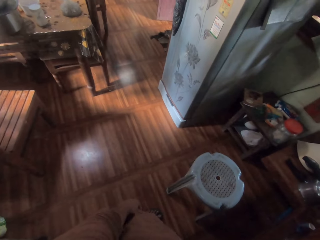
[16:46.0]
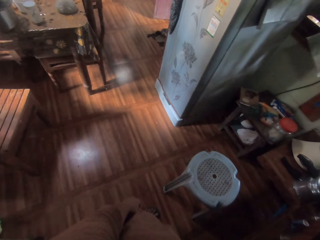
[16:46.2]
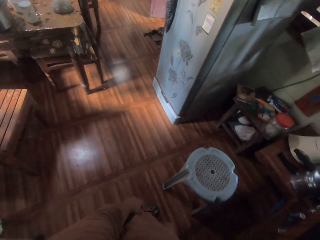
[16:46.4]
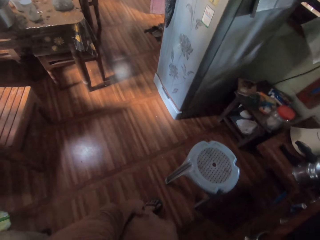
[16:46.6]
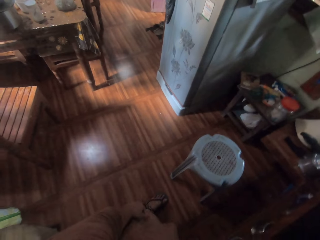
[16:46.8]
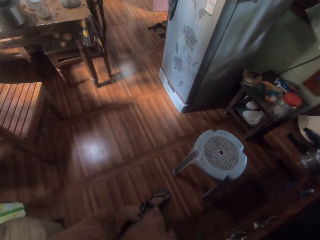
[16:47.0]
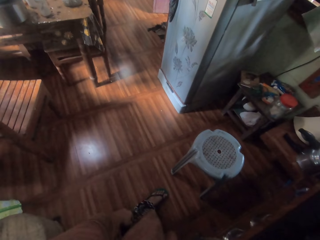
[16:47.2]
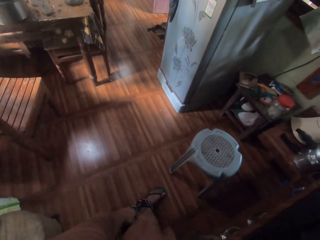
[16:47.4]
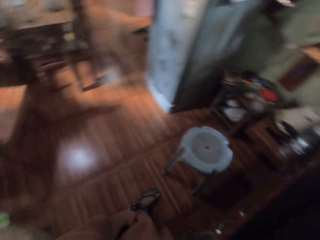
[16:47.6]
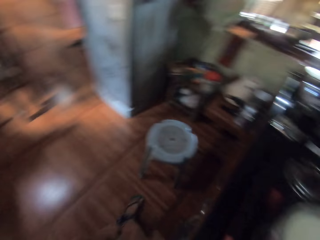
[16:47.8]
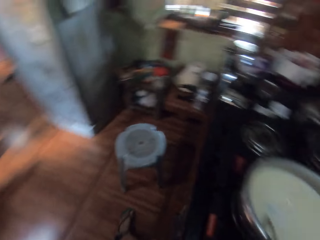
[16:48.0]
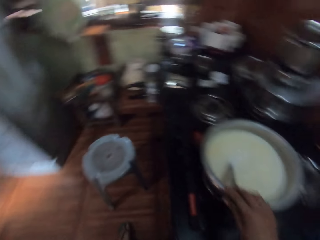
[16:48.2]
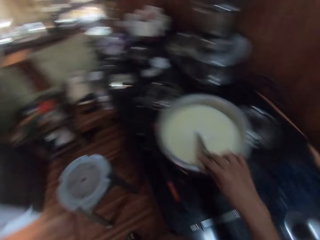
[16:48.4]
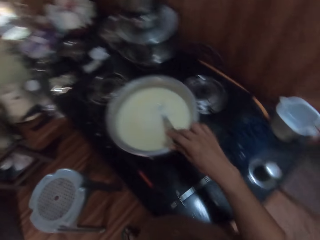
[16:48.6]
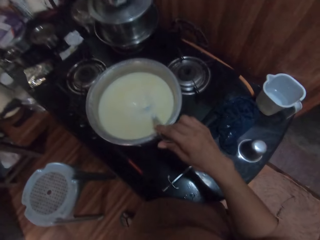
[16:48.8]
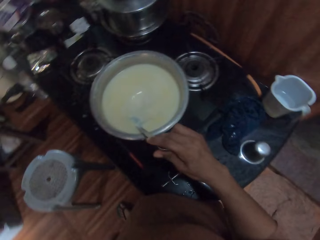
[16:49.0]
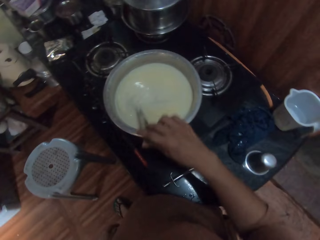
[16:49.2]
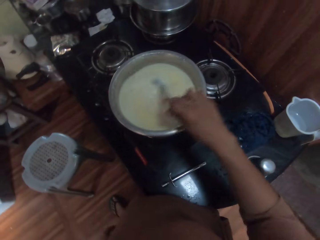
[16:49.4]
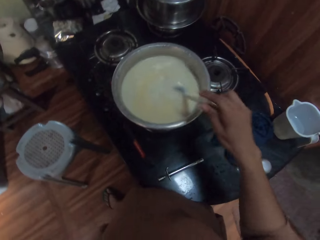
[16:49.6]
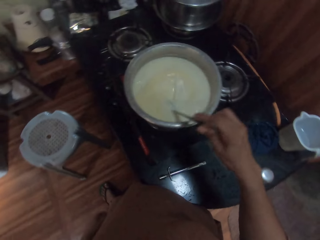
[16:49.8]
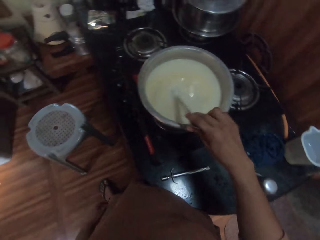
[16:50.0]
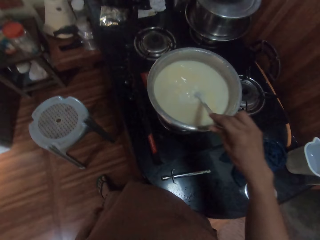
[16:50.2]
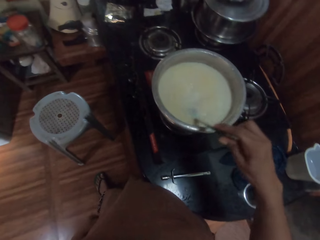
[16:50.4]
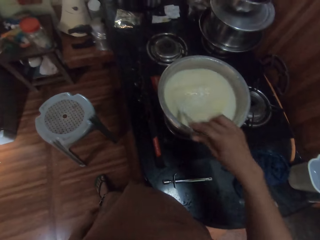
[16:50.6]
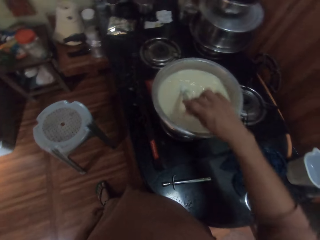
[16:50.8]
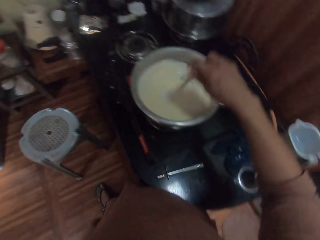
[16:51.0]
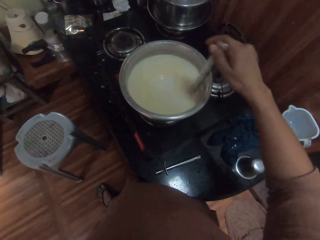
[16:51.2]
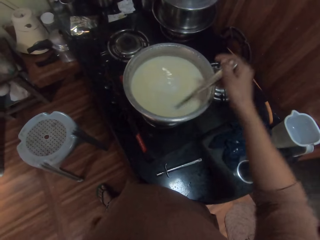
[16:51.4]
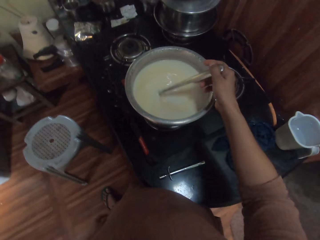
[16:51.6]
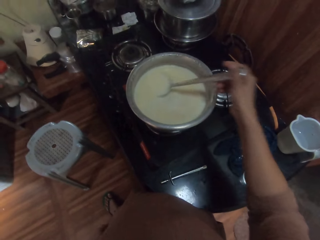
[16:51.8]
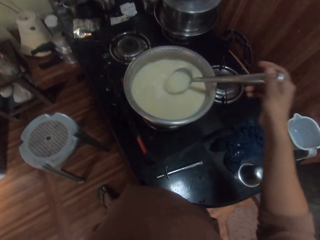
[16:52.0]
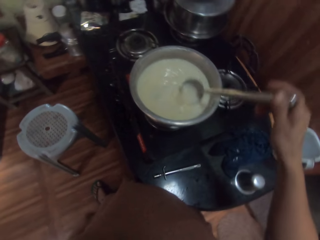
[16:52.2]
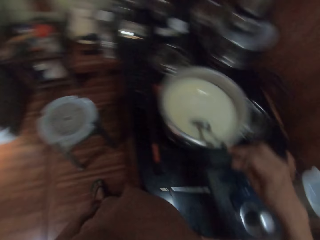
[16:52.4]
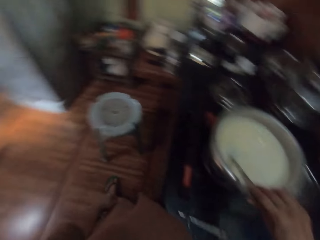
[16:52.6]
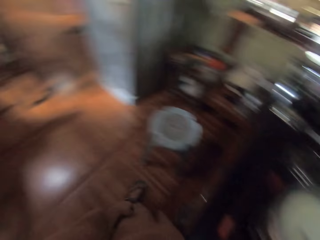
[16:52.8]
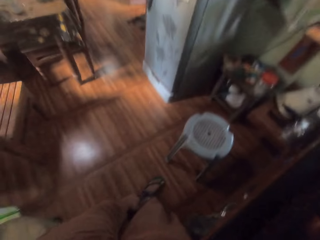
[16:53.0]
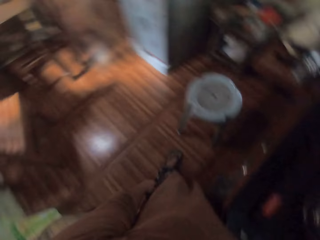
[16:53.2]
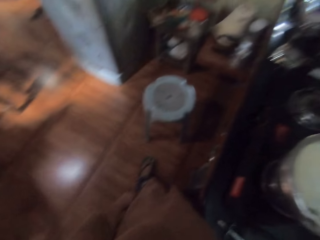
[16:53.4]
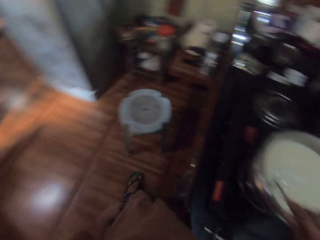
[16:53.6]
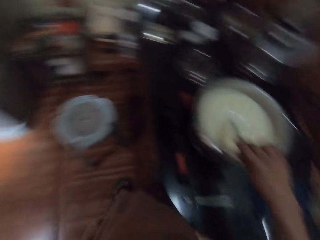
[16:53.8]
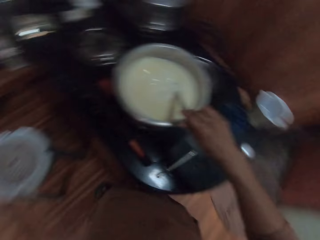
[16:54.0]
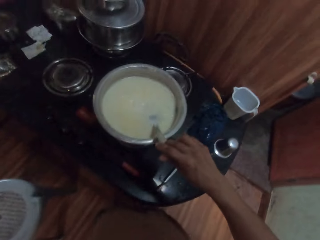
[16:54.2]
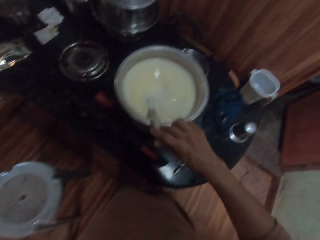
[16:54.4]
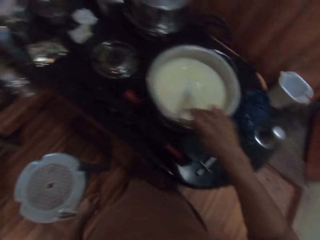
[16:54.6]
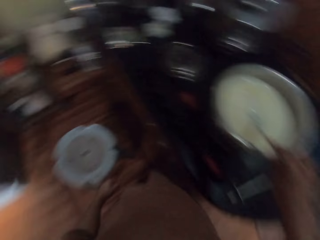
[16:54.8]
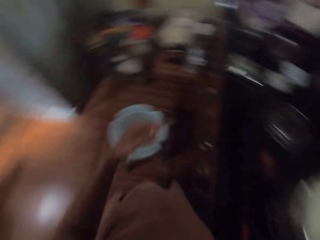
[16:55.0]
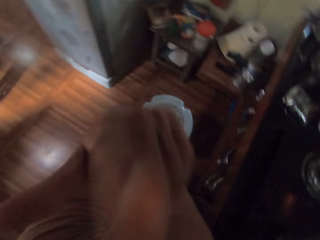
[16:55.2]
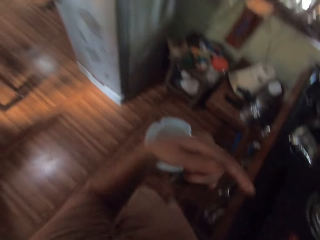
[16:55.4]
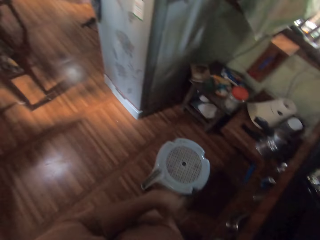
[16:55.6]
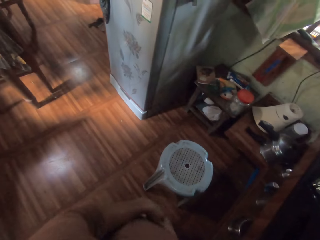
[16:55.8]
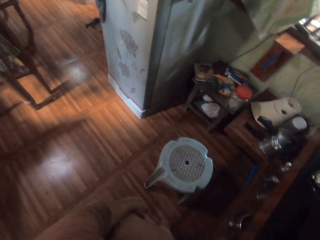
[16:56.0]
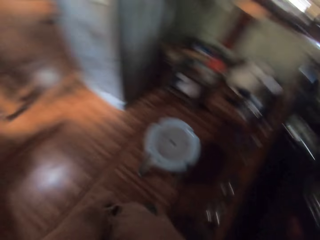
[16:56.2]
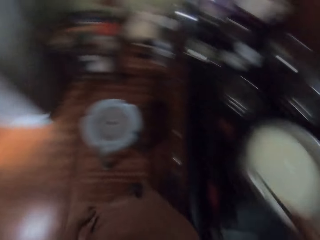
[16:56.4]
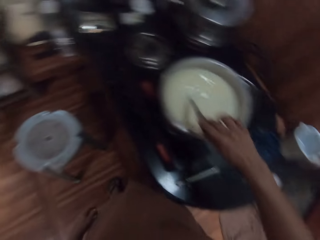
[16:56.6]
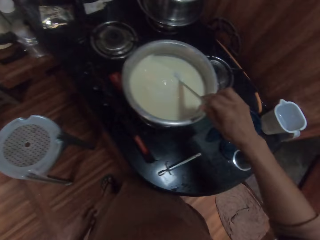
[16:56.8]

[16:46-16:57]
A person talks to the camera wearer. The camera wearer talks to the person.

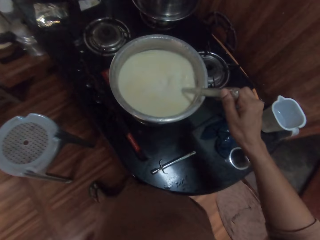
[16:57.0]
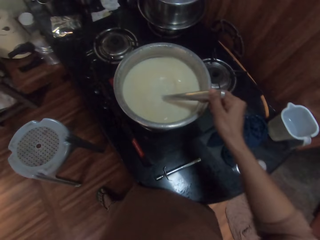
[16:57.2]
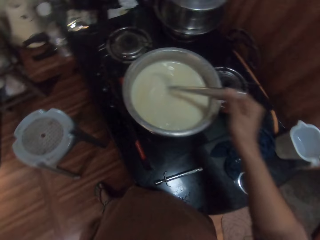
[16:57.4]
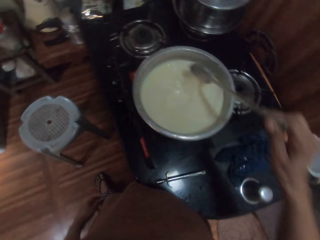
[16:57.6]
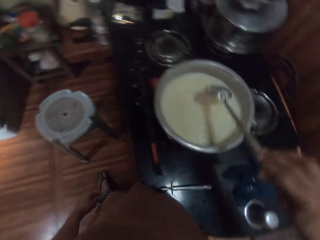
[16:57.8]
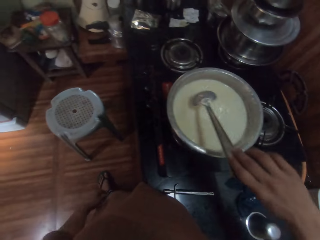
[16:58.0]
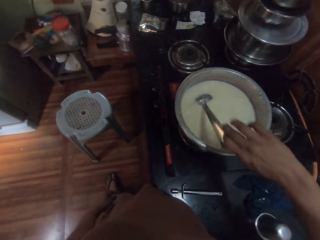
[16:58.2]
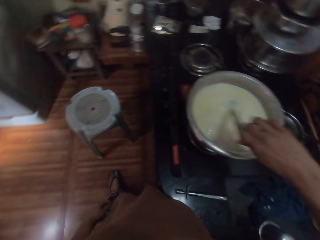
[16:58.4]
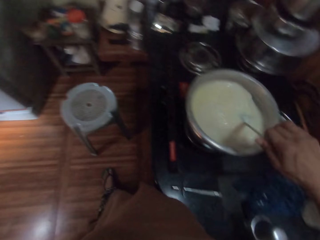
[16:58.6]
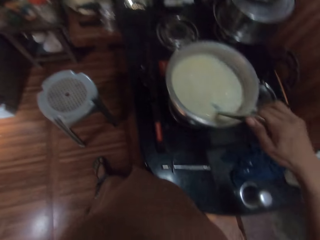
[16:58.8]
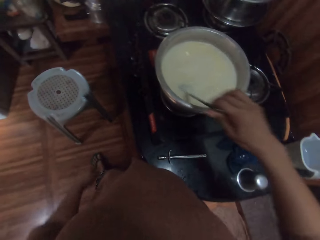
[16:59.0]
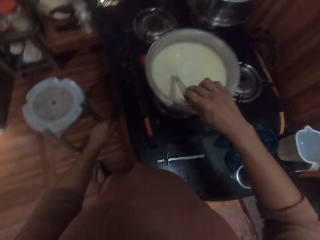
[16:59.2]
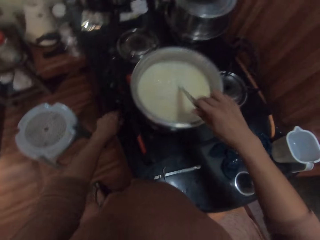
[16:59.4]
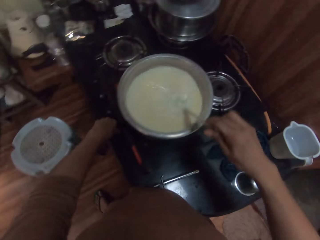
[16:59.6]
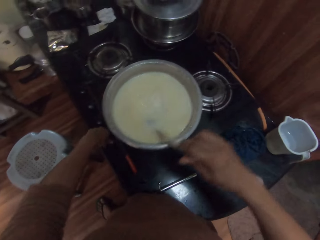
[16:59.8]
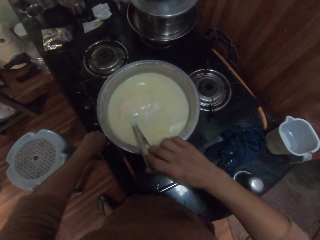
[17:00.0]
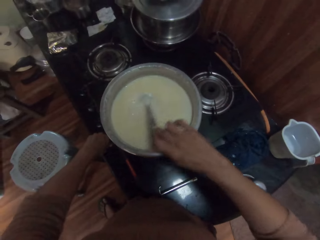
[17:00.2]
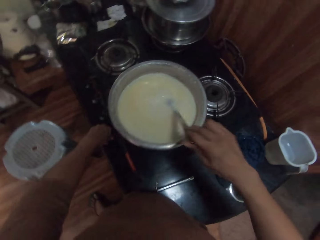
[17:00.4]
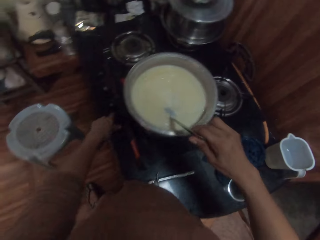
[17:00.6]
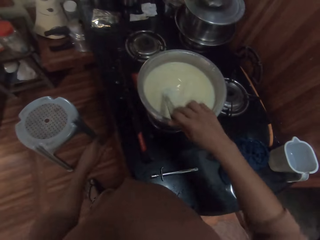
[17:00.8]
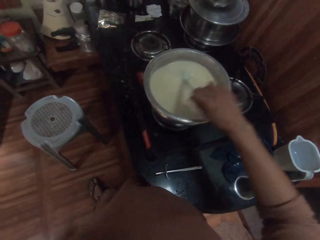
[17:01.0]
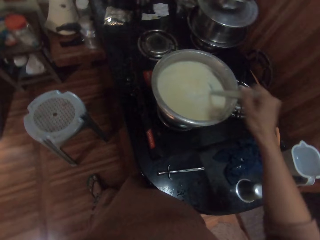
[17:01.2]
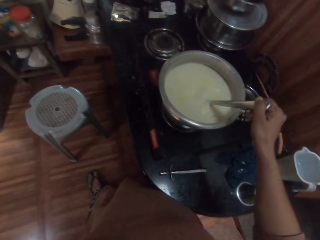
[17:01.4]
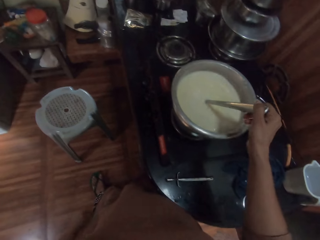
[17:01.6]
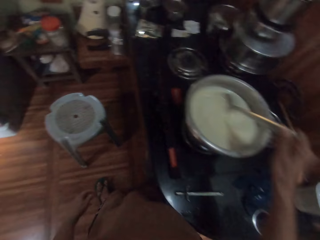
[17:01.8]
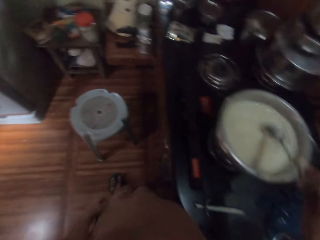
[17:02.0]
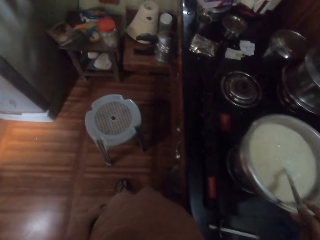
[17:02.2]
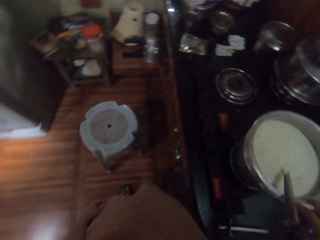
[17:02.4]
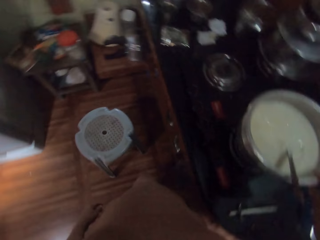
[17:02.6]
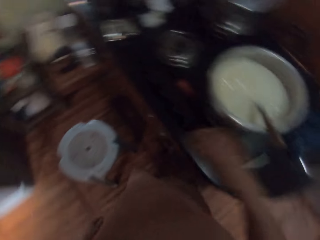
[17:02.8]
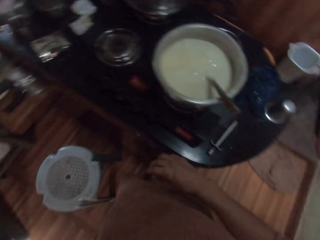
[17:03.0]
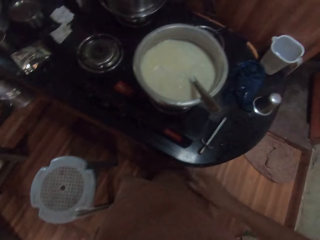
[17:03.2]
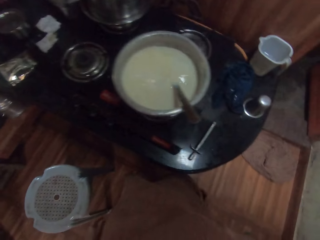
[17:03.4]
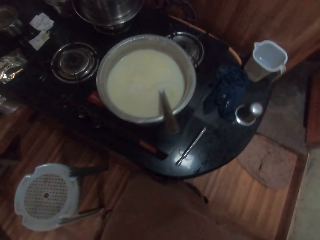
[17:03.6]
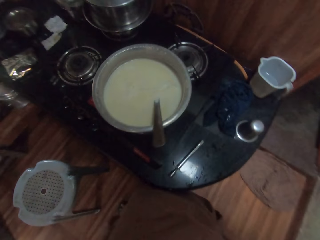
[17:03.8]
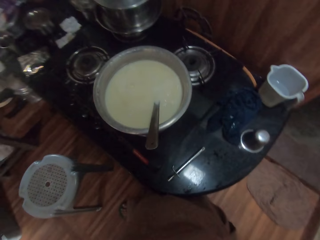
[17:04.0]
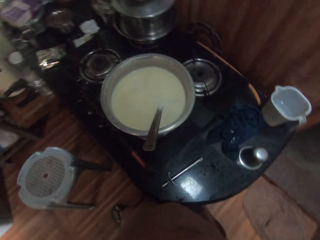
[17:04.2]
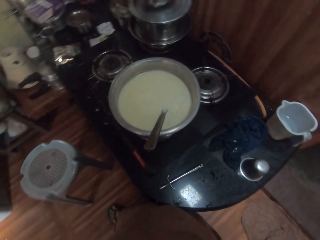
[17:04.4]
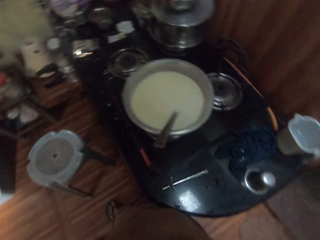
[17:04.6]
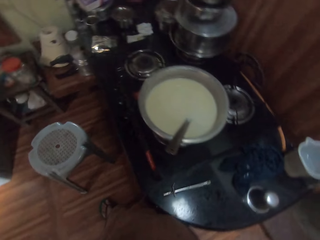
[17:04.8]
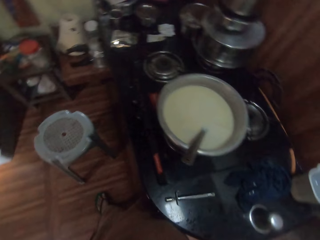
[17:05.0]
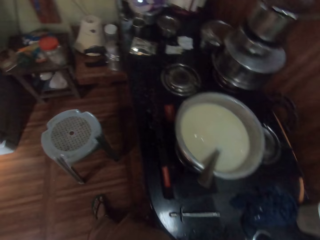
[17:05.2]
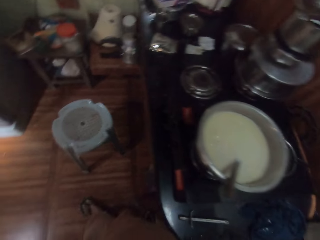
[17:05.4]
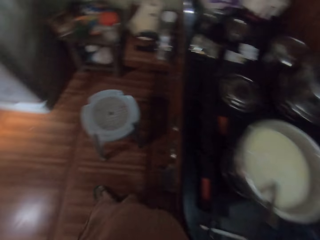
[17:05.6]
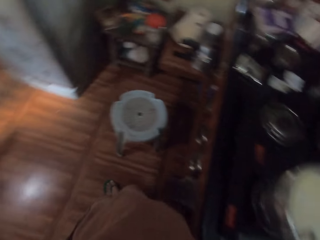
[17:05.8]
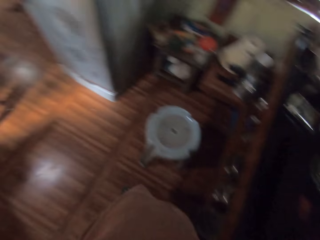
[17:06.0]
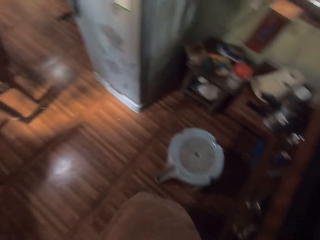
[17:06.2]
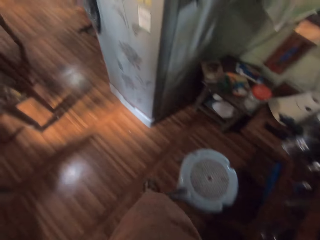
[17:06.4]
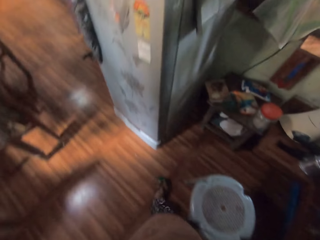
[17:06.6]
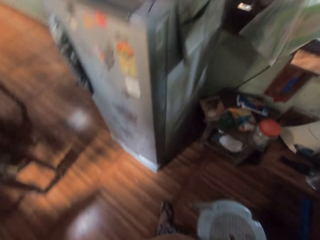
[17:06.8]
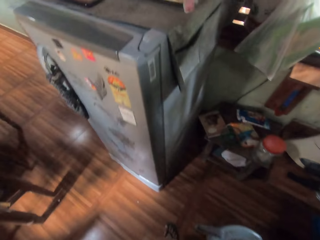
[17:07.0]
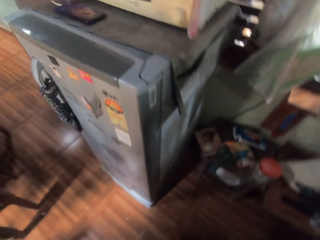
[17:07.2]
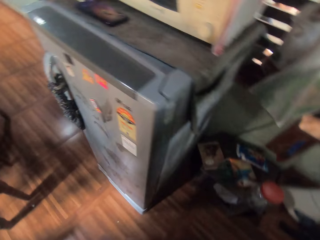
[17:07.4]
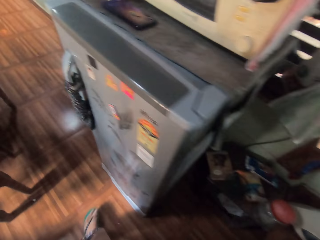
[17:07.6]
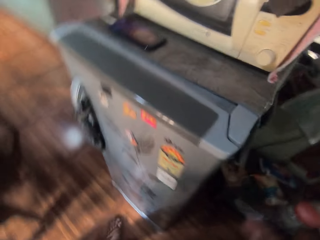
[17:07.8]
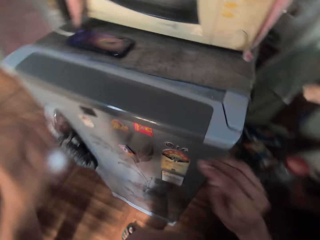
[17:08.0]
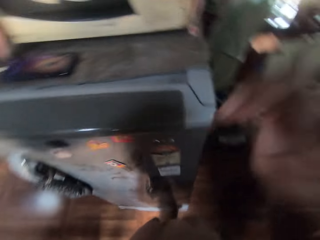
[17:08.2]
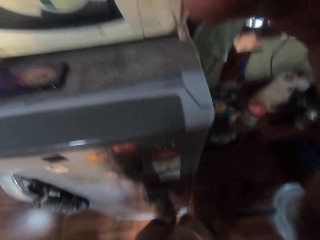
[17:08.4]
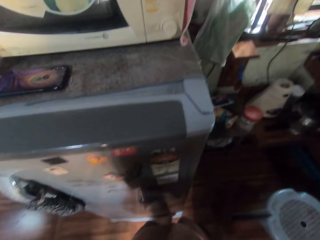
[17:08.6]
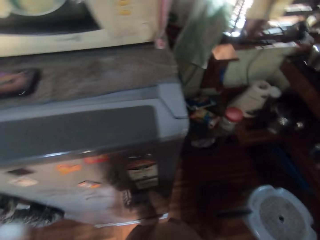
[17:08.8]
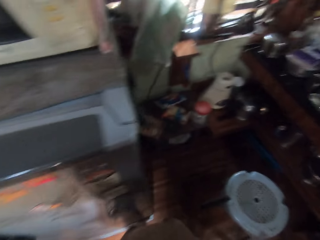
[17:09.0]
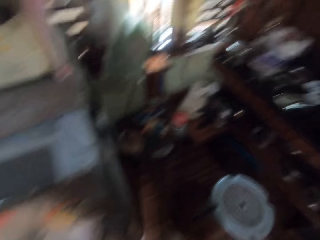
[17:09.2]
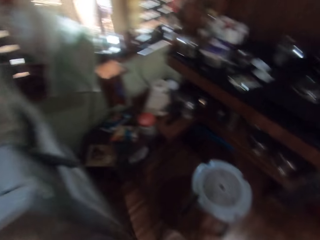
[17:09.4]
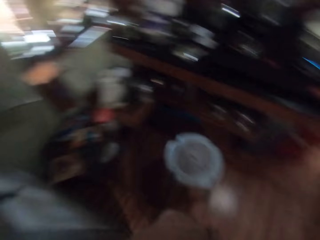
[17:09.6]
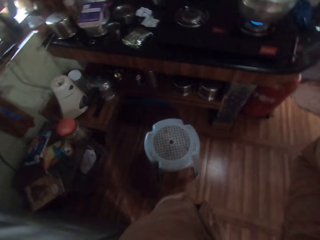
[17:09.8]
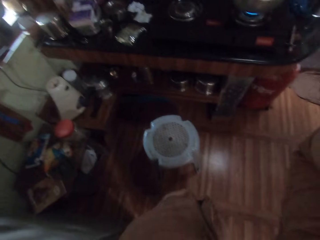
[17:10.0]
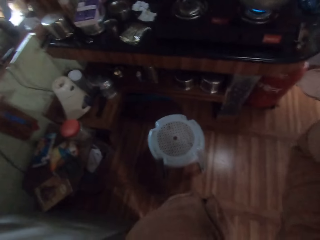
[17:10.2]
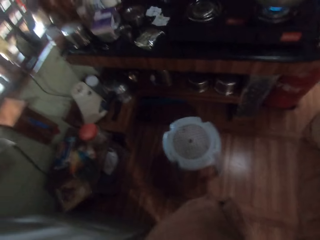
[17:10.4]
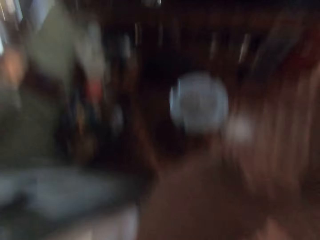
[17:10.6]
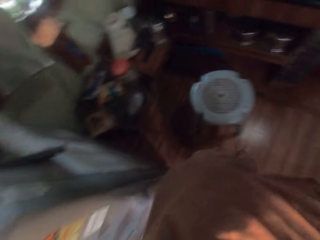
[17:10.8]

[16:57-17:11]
A person talks to the camera wearer. The camera wearer adjusts the heat. She drops the spoon in her right hand in the pot on the cooker. She waits in the kitchen. She raises both hands to her head. She adjusts the camera.
